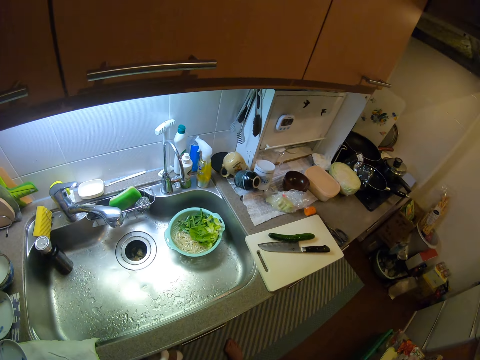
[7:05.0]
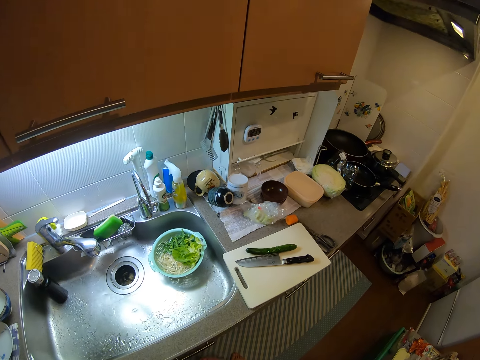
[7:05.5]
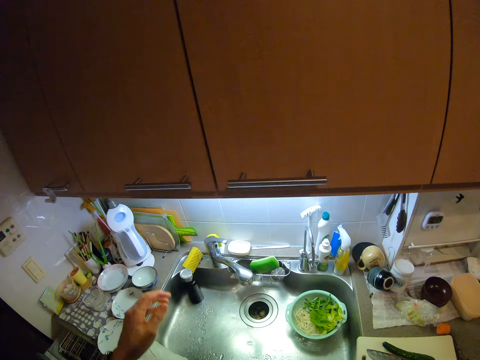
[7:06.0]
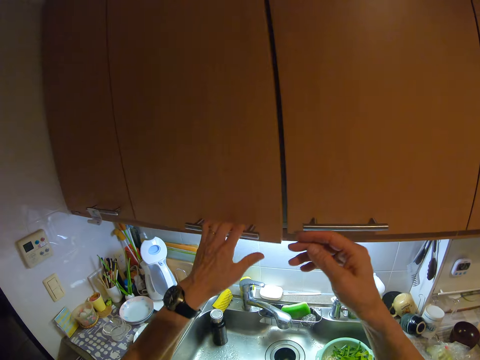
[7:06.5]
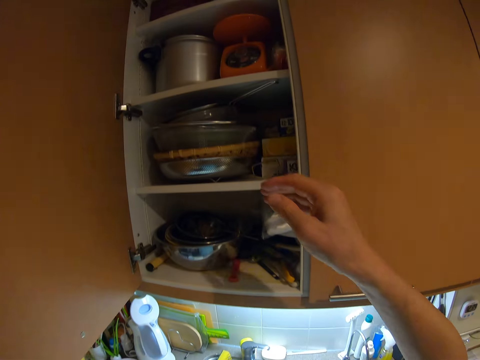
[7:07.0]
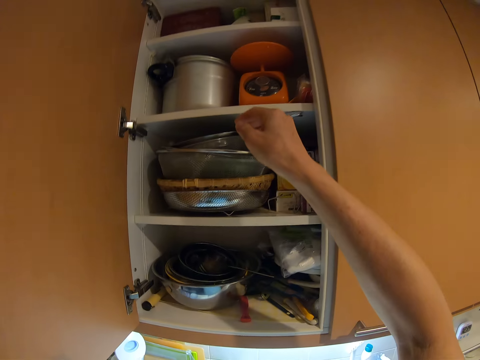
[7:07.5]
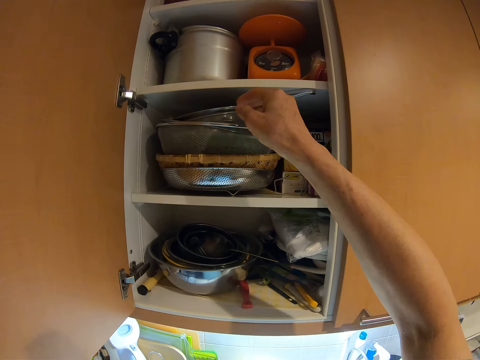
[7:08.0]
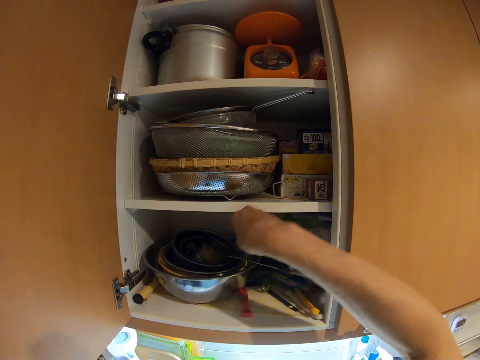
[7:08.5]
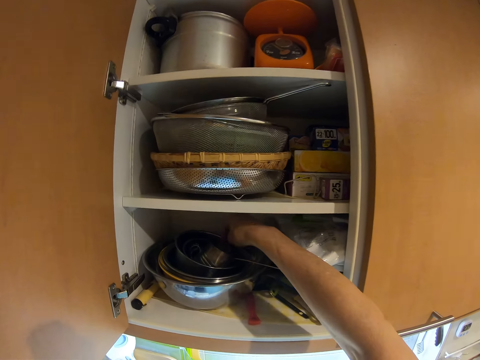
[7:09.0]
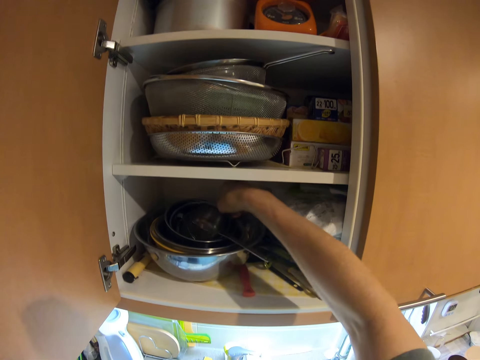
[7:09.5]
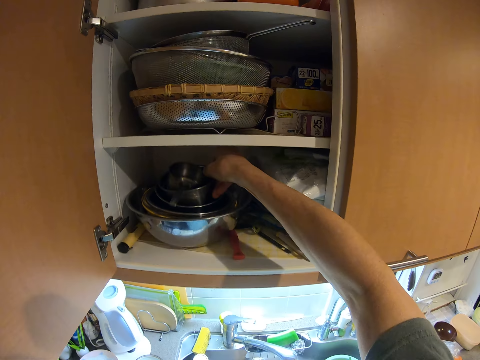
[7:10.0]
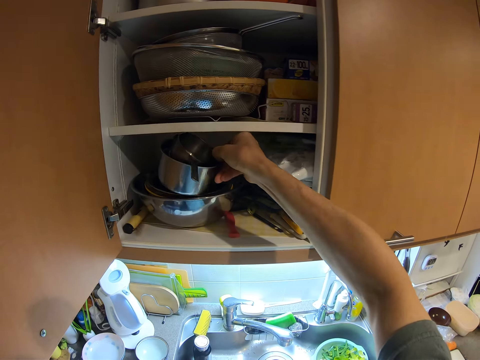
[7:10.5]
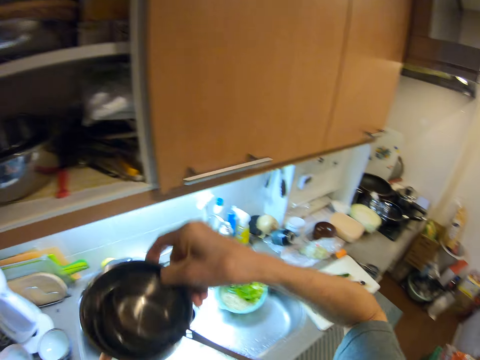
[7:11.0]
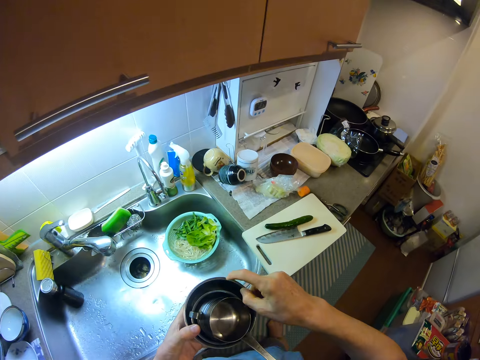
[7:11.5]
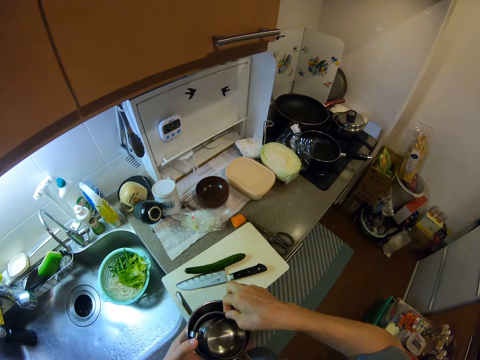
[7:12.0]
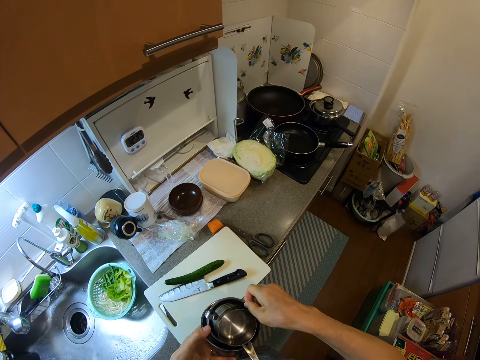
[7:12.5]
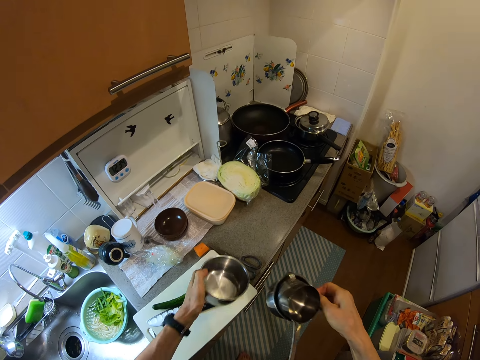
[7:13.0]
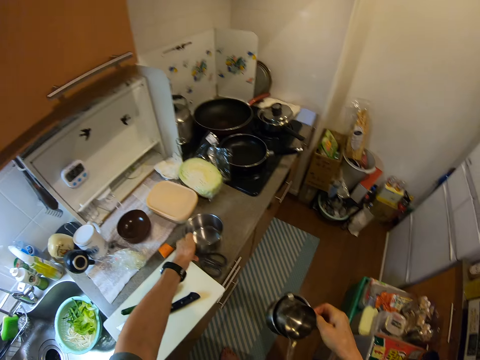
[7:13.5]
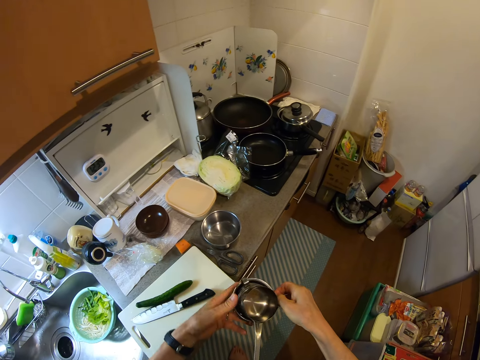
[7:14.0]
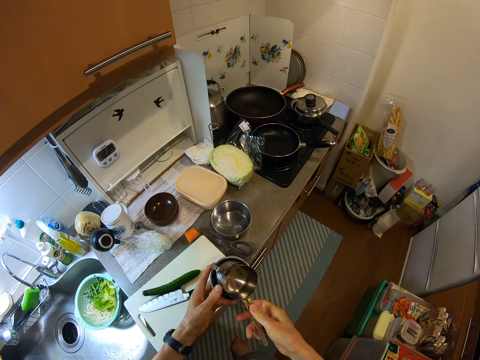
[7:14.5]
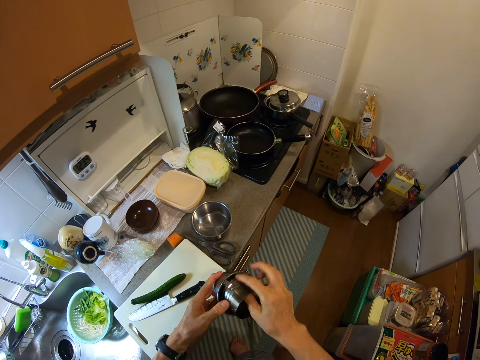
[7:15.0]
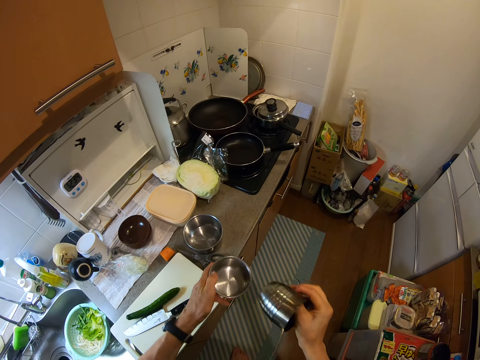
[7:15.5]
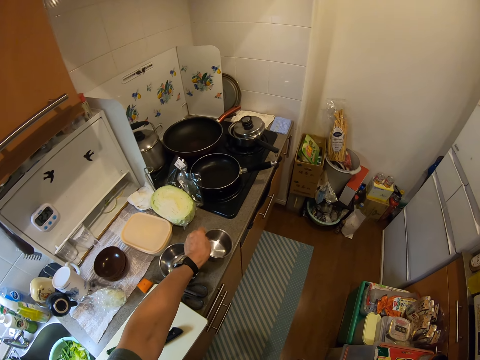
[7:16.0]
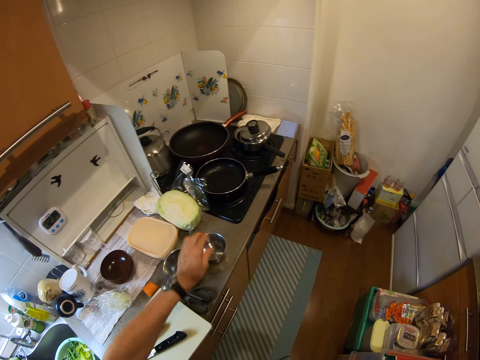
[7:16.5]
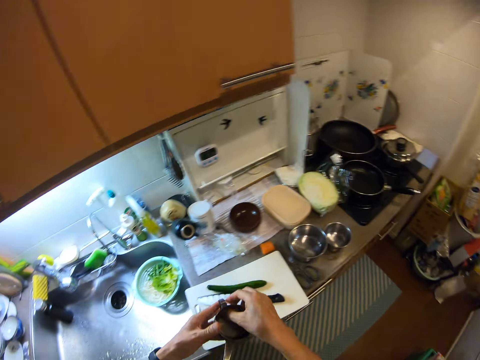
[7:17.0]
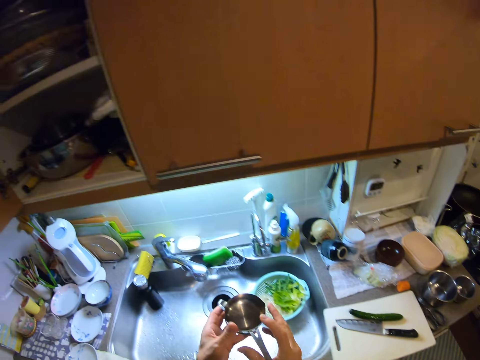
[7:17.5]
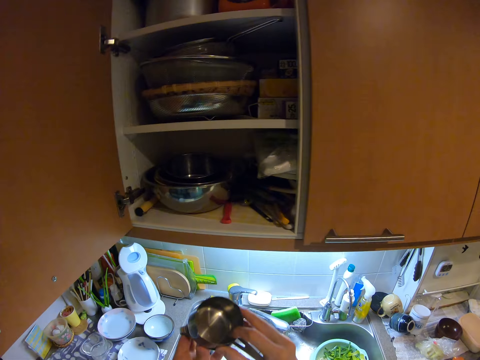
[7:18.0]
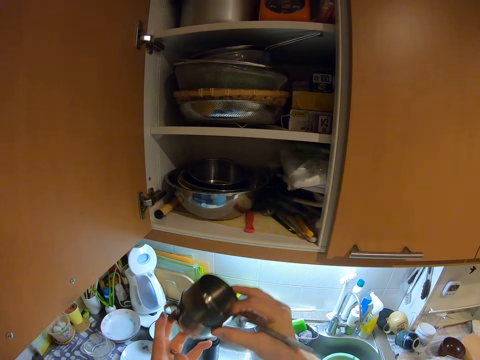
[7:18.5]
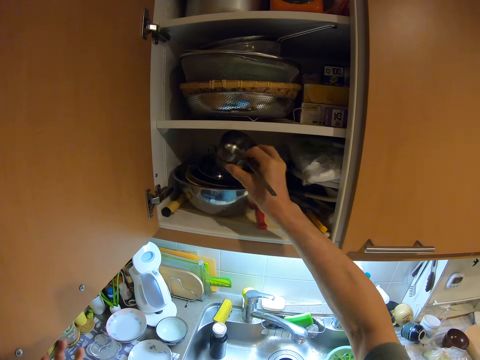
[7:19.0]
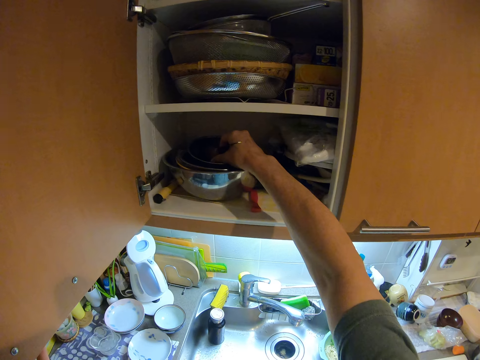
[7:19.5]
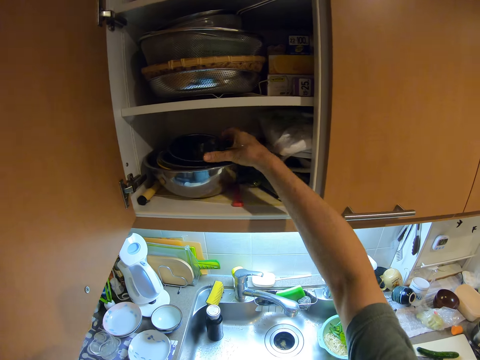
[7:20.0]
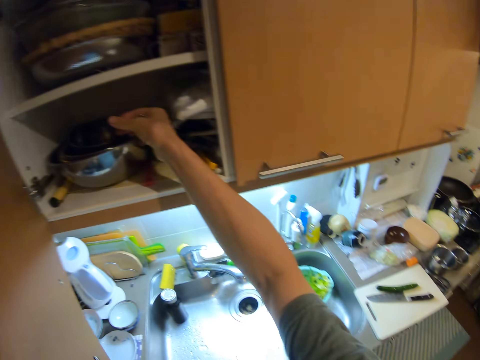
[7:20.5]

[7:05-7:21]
The camera wearer shakes her hand. She dries the hand. She opens a kitchen cabinet with her left hand. She brings out three pots from the kitchen cabinet with her right hand. She separates the pots. She drops a pot on the kitchen slab with her left hand. She separates the remaining pots. She drops the second pot on the kitchen slab with her left hand. She passes the third pot from her left hand to her right hand. She puts the third pot into the cabinet. She tries closing the door of the cabinet with her left hand.

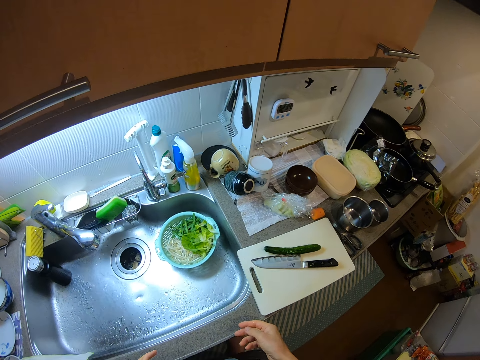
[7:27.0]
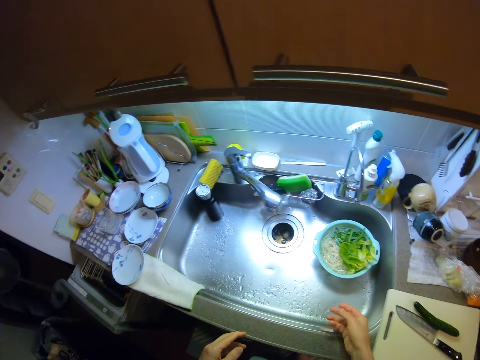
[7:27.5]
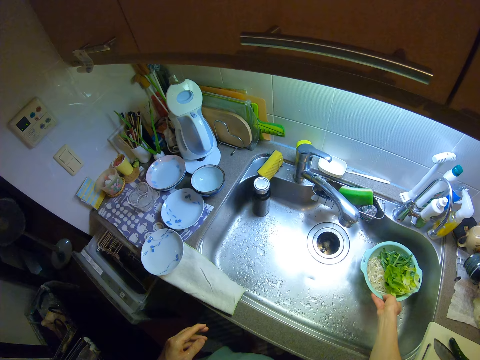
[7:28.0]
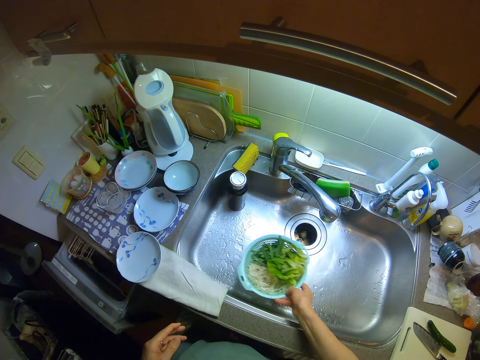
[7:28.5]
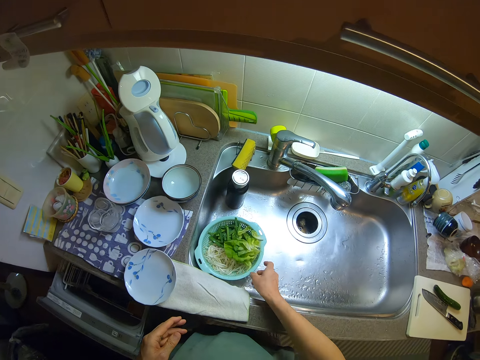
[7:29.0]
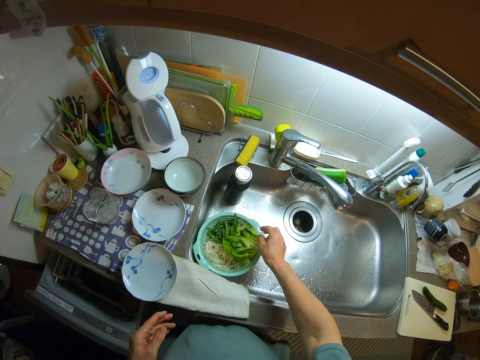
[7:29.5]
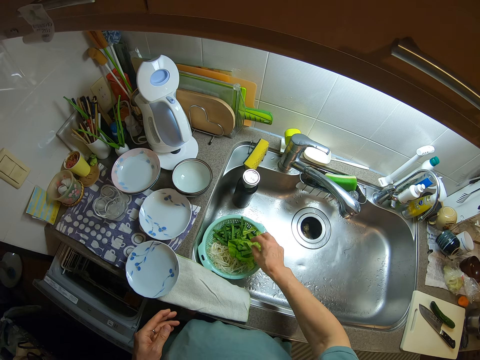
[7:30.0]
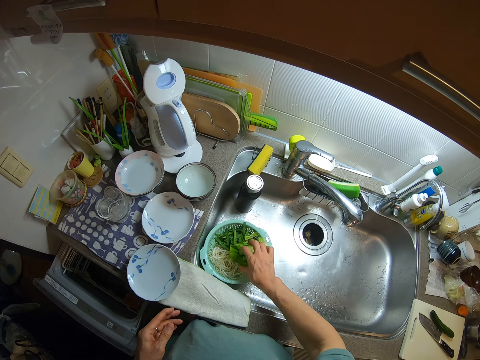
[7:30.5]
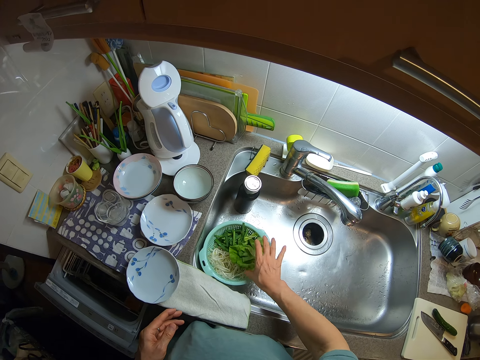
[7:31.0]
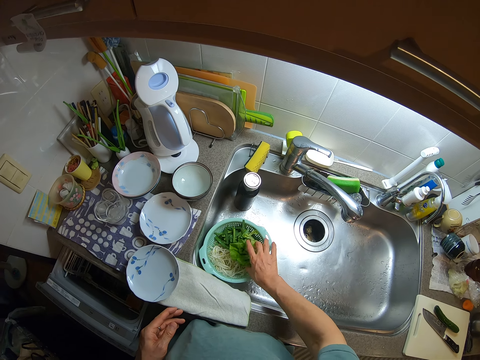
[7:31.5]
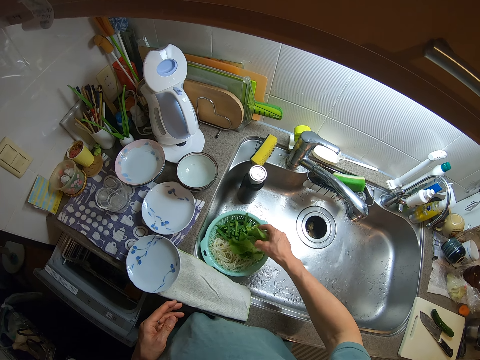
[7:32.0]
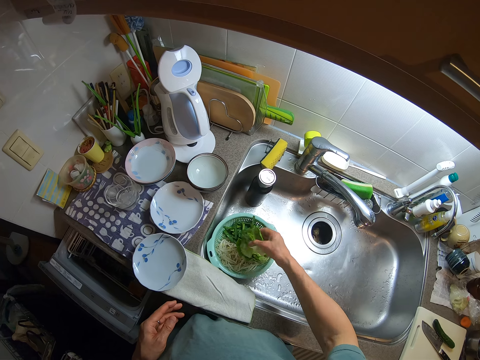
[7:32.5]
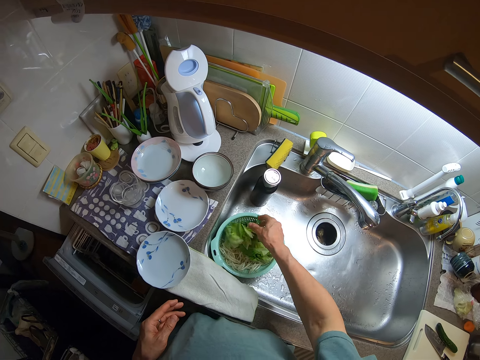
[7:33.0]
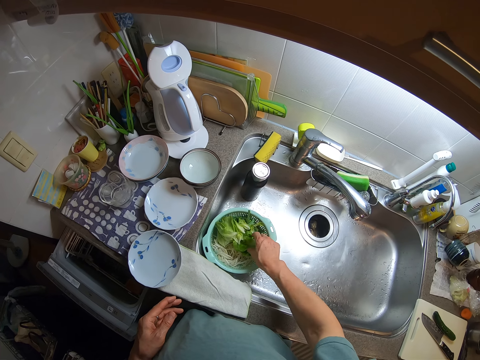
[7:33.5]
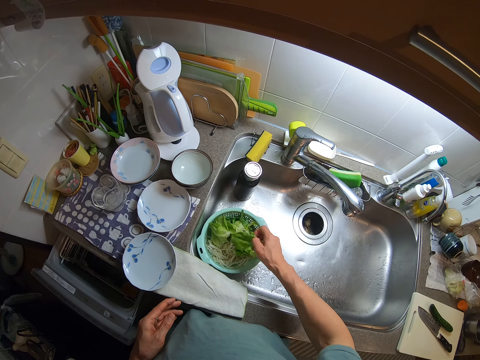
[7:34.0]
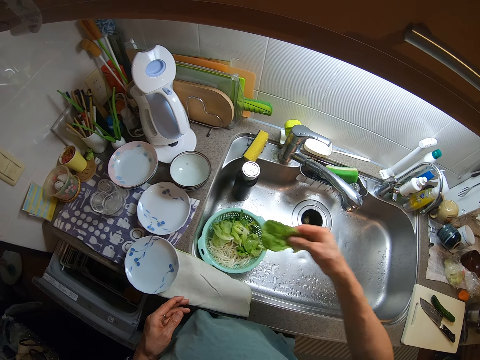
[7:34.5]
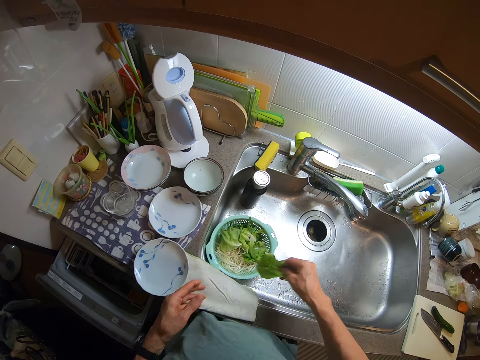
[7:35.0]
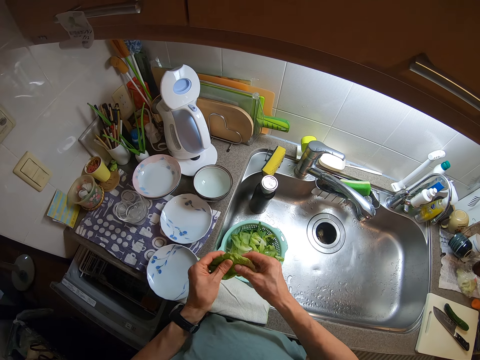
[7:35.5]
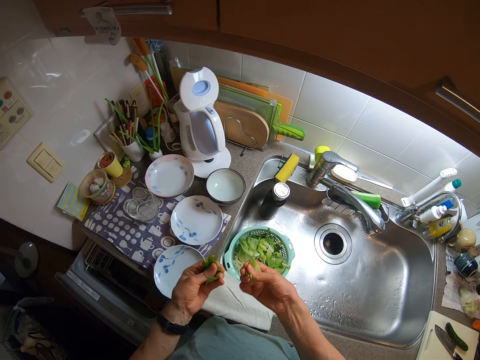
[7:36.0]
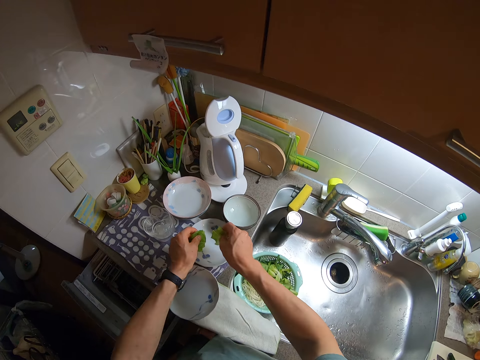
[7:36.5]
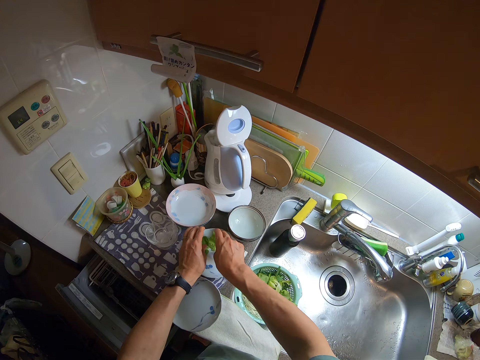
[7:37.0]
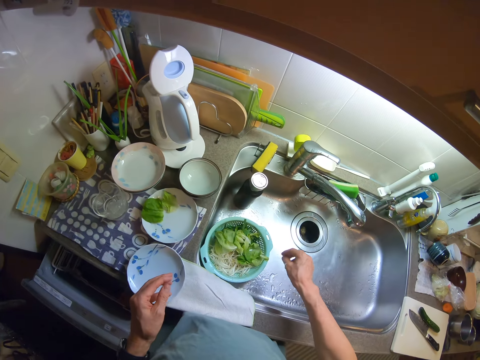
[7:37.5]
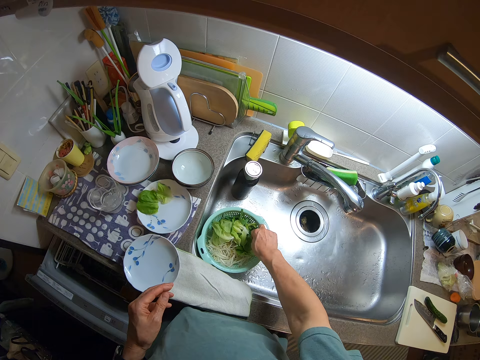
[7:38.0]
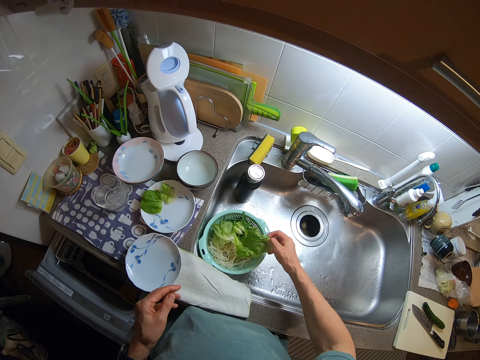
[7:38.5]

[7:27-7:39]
The camera wearer moves the sieve containing the pasta, cut spring onions and lettuce with her right hand inside the basin of the kitchen sink. She turns the vegetable. She arranges the lettuce inside the sieve with her right hand. She arranges the lettuce into two plates on the kitchen slab. She shakes the vegetable. She cuts the vegetable in the dish.
